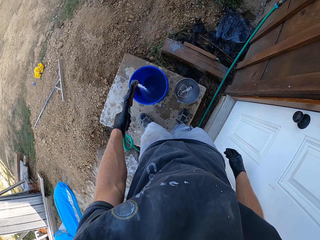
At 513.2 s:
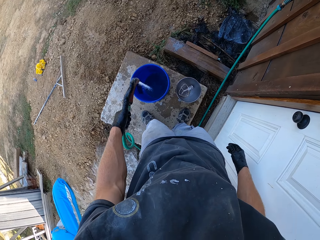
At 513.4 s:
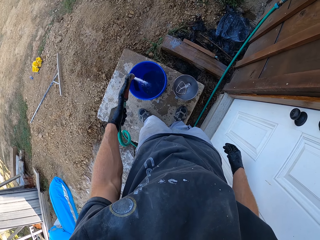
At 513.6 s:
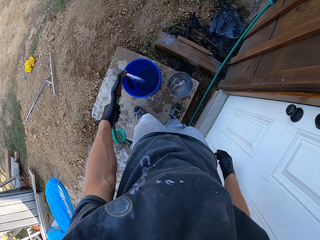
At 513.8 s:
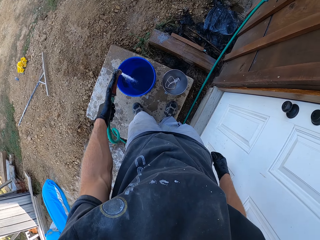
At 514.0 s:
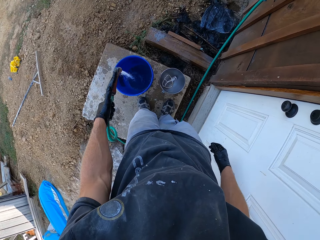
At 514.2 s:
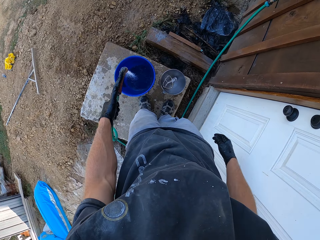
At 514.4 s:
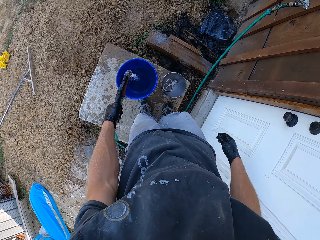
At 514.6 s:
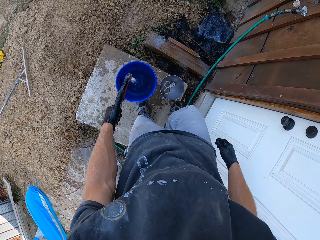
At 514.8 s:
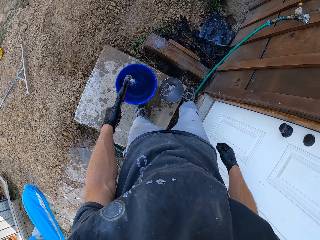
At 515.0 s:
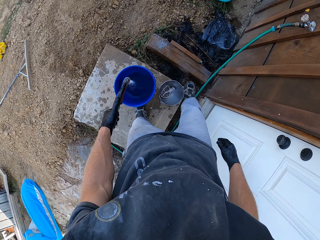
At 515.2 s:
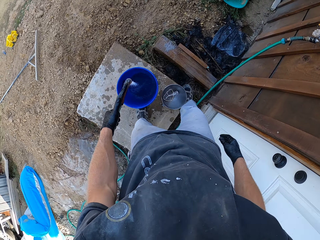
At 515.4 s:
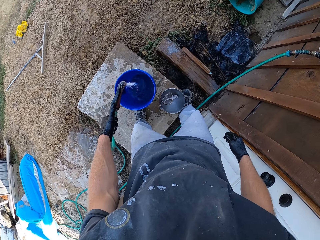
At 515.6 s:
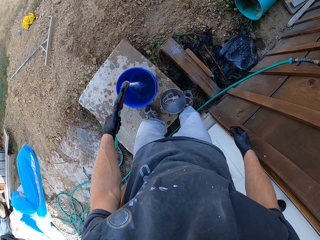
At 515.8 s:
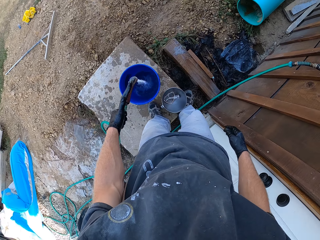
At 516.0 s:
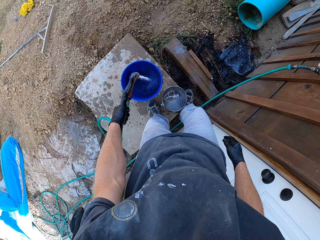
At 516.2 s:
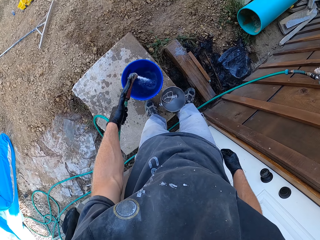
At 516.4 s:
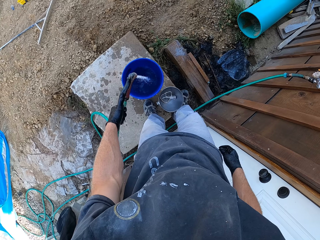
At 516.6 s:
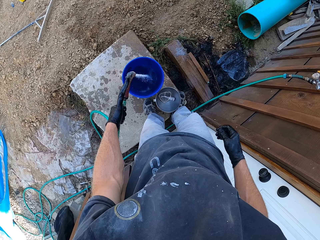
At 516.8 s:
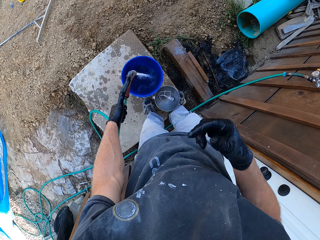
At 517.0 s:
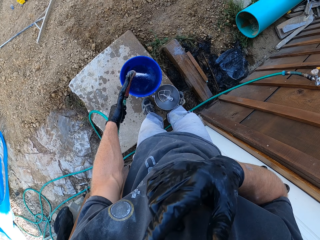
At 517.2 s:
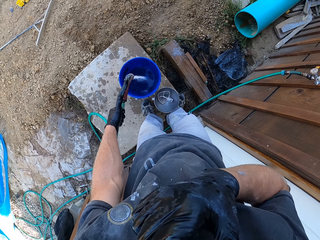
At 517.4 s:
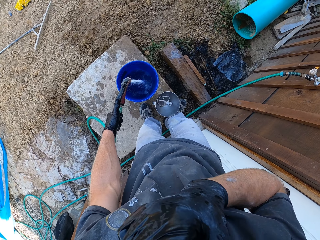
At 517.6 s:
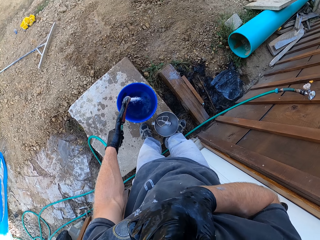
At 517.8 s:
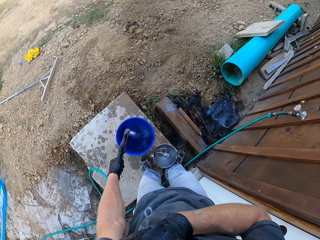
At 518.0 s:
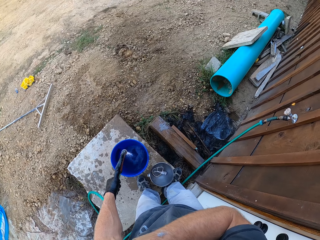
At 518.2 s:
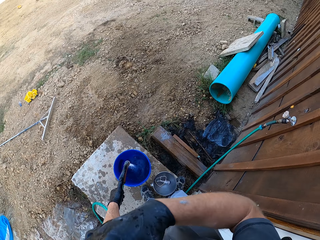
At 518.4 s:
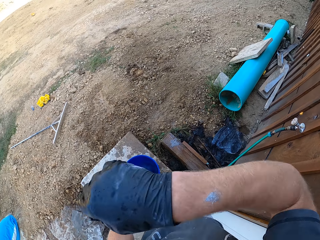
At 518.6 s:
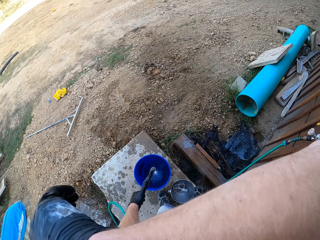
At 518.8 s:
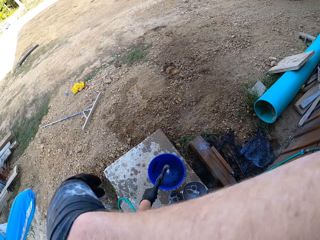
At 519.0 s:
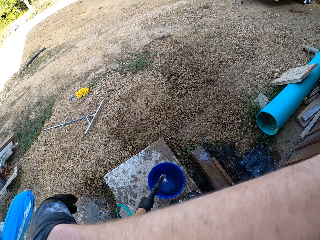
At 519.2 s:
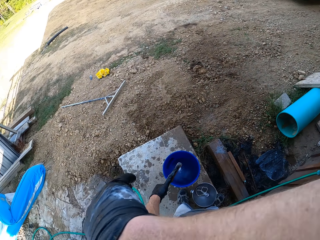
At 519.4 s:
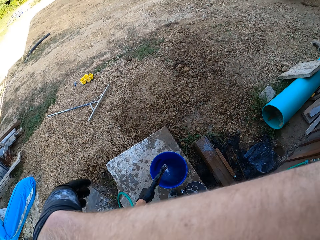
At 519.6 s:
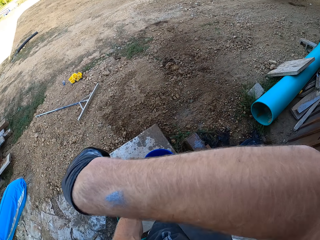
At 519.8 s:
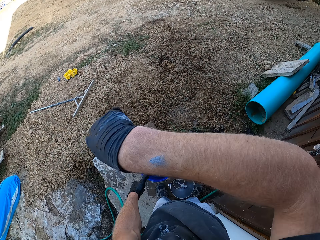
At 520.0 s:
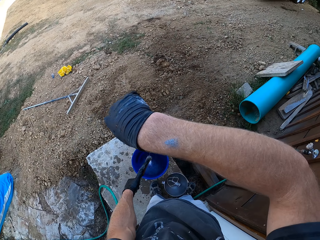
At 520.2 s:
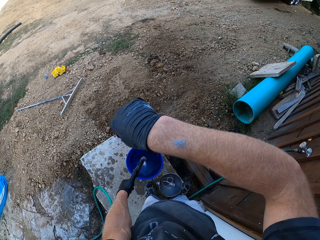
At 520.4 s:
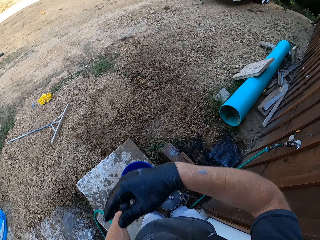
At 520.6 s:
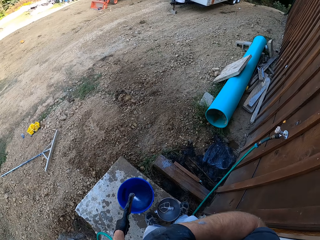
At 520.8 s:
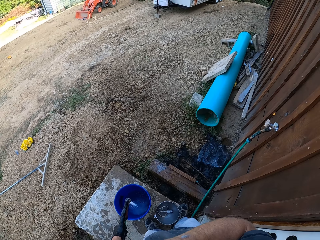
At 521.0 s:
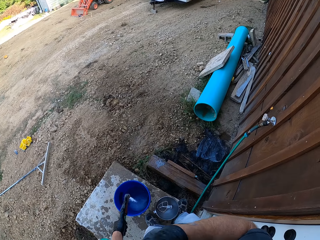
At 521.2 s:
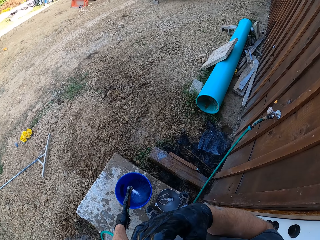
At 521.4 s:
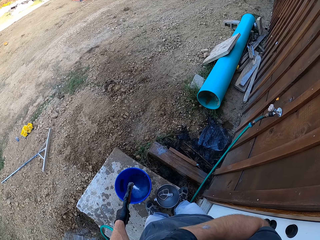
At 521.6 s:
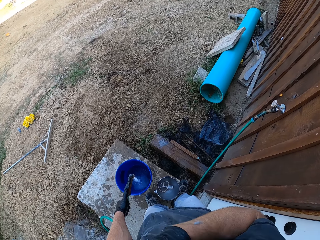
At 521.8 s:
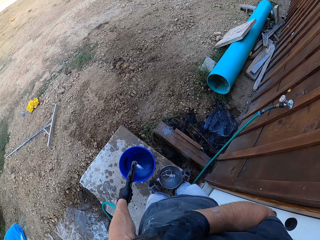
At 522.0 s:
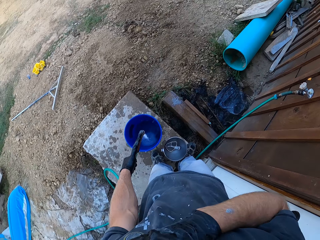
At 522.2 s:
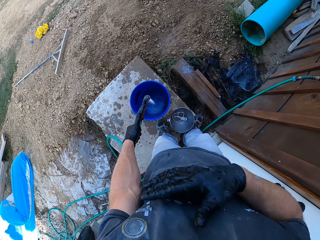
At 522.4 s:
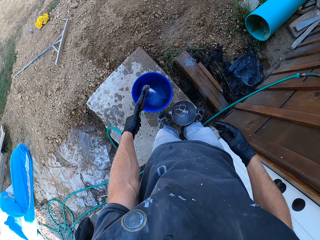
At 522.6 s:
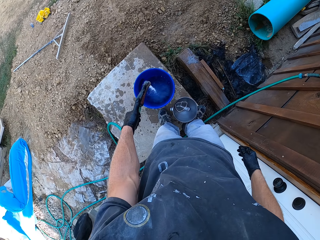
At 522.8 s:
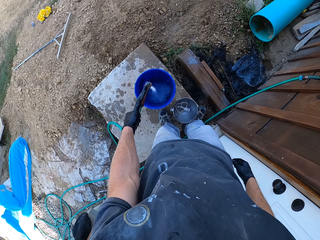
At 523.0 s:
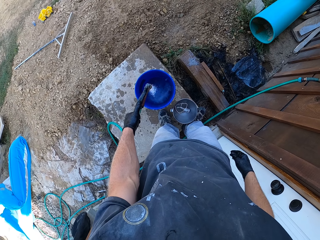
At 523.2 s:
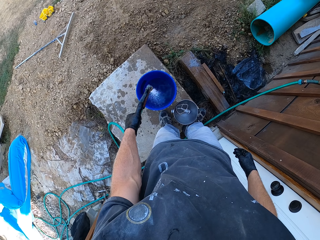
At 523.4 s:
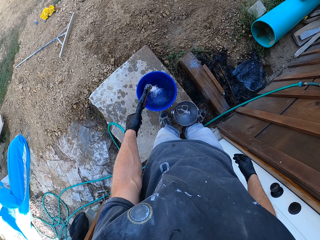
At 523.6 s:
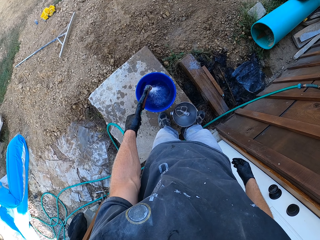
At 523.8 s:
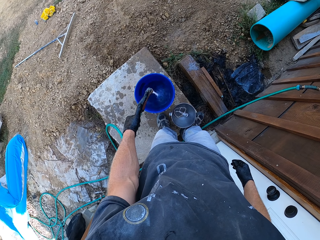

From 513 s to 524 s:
The camera wearer wipes his face with his hand. He looks at his hand and wipes his face with his hand.

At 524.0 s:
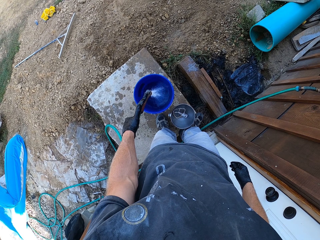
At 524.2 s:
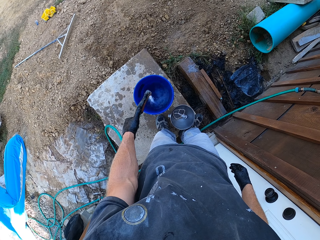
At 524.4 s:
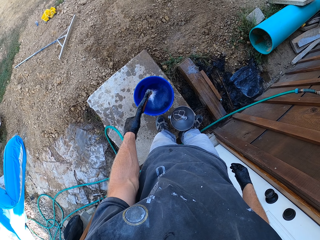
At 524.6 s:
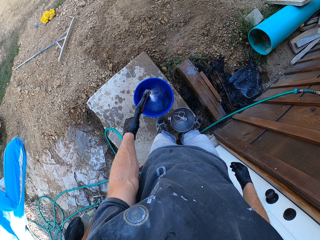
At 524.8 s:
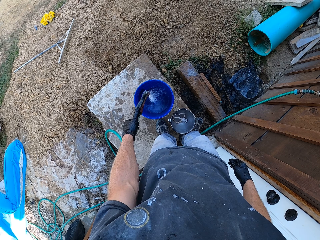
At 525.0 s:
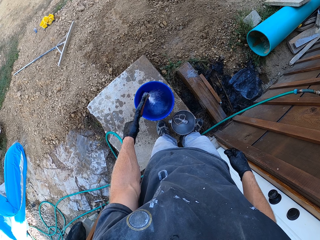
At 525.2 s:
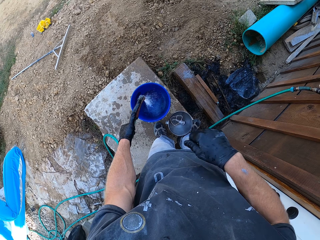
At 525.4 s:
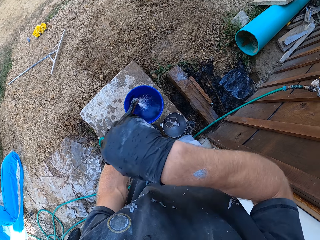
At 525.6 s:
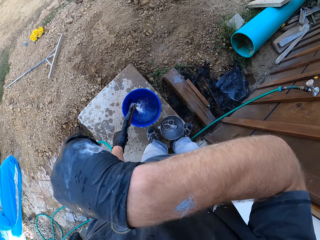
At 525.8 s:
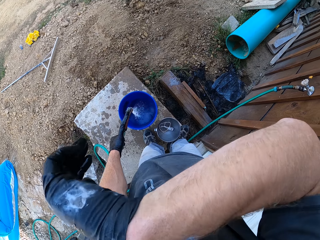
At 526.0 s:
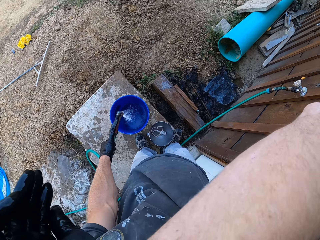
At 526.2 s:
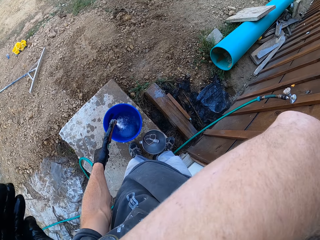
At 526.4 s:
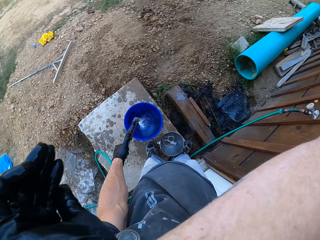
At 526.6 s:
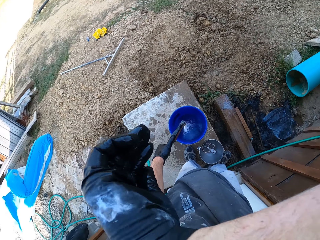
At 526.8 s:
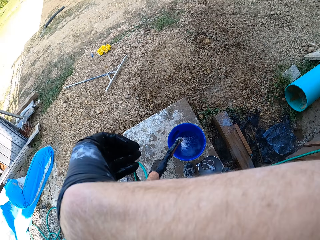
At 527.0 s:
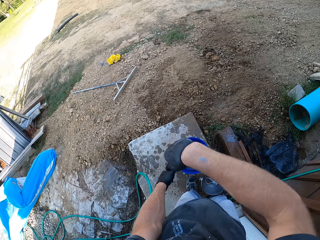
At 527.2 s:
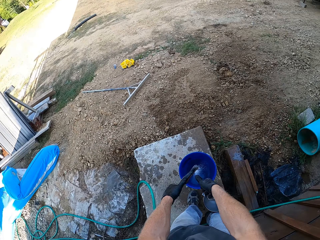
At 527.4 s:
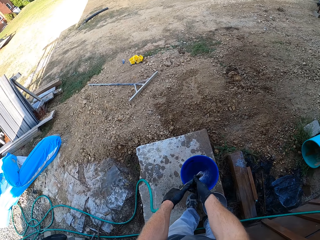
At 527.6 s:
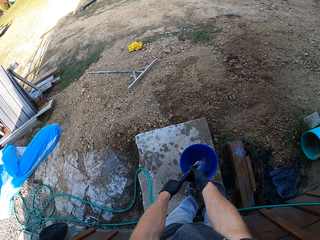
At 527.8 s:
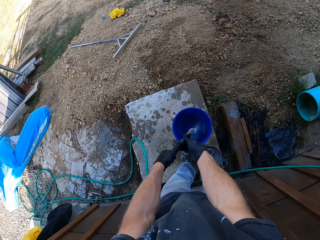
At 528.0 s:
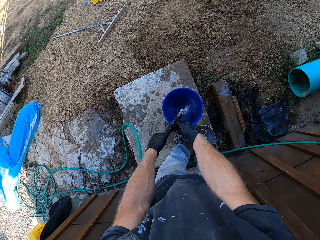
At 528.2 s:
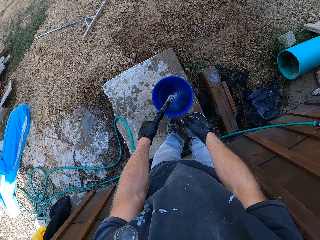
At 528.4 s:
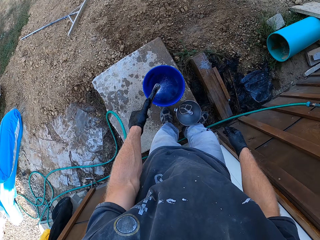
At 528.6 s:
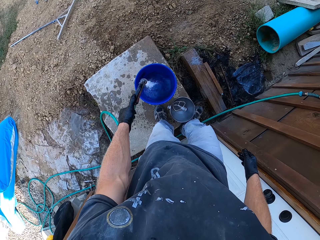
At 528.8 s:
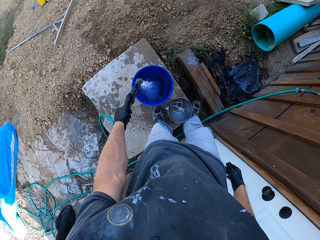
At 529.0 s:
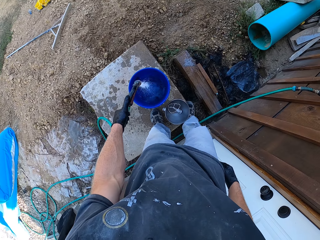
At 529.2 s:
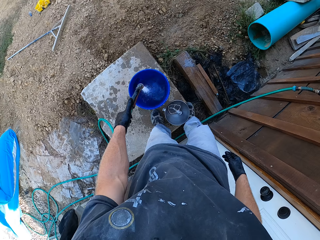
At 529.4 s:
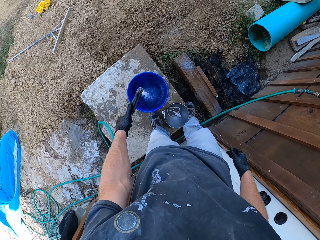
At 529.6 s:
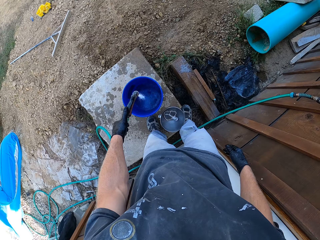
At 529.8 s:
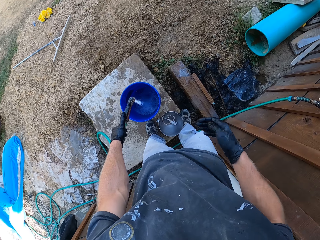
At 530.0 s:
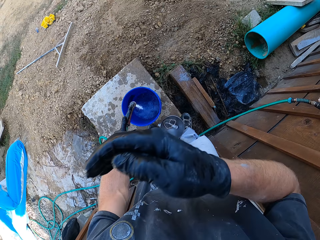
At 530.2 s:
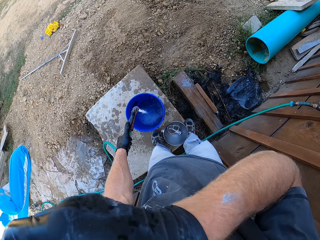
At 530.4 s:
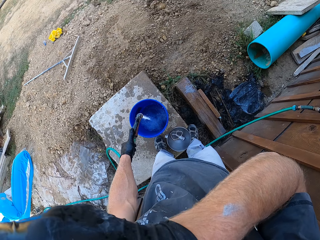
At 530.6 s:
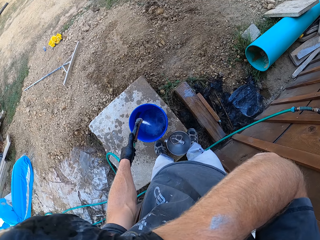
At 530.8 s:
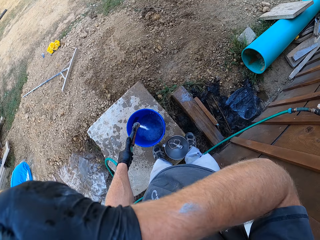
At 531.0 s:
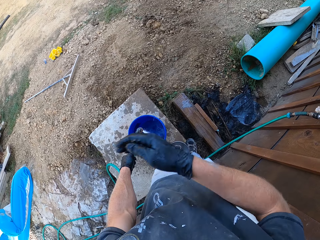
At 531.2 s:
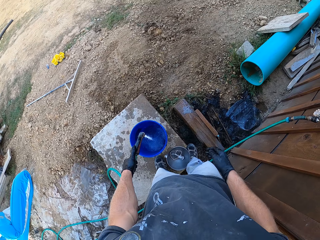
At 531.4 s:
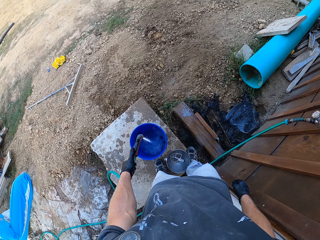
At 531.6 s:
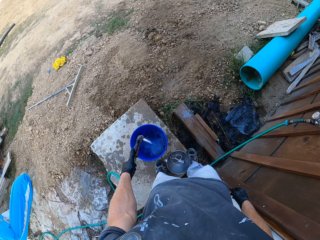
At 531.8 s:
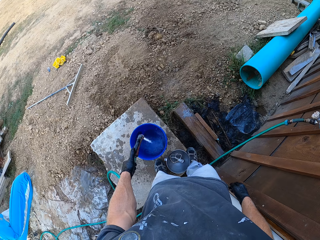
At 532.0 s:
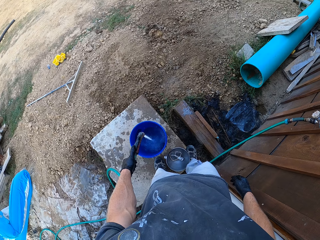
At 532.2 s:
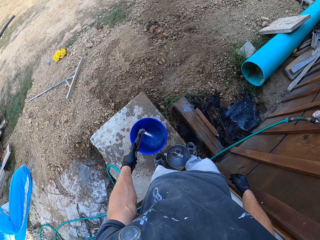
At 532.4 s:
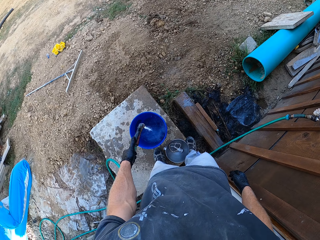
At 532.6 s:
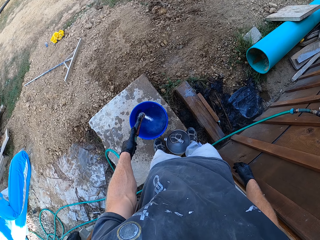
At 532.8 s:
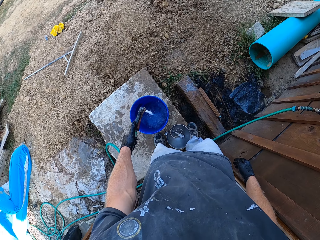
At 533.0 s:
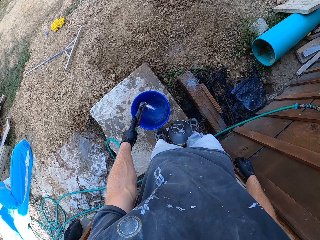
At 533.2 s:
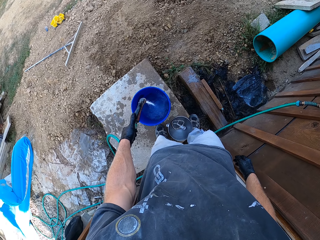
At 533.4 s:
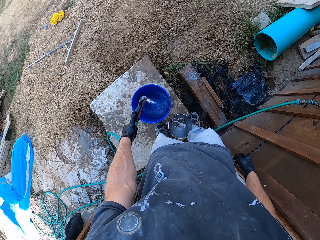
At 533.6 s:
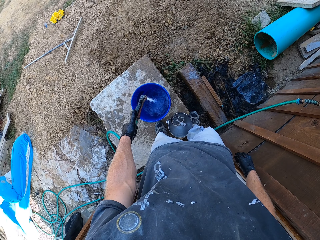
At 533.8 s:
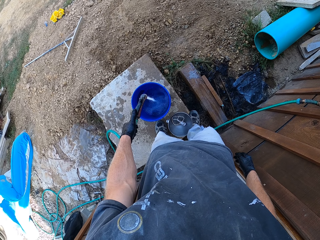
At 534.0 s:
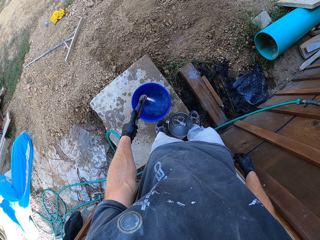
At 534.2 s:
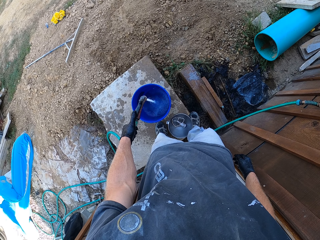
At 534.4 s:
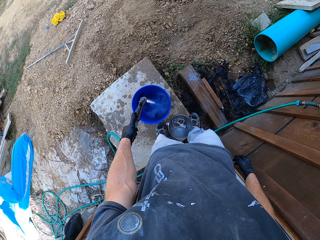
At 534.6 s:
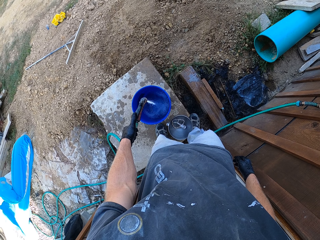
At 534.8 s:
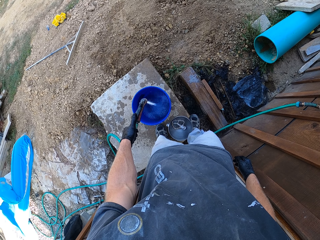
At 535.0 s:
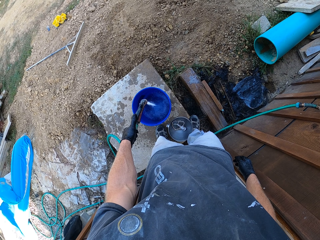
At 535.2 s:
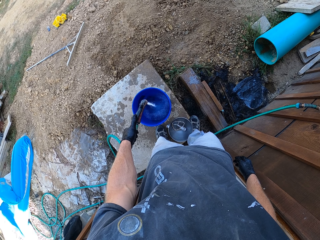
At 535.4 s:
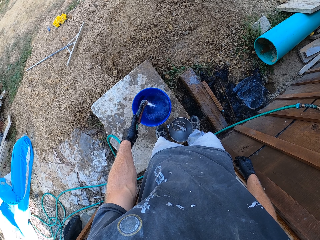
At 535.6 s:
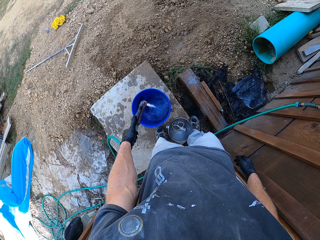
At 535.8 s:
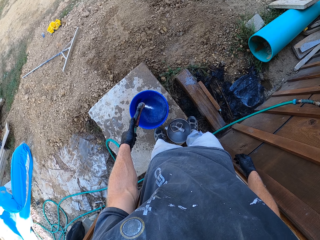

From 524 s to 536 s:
The camera wearer wipes his face with his hand. He touches the pipe with the other hand and wipes his face with his hand.
